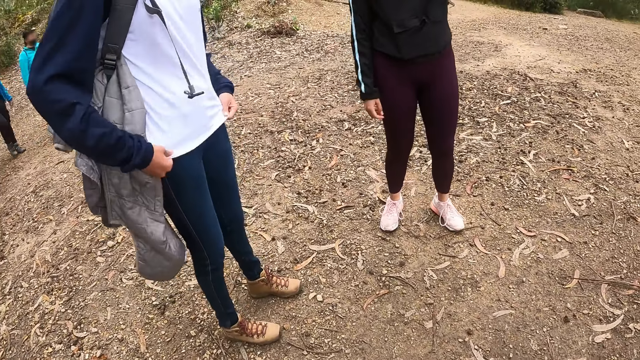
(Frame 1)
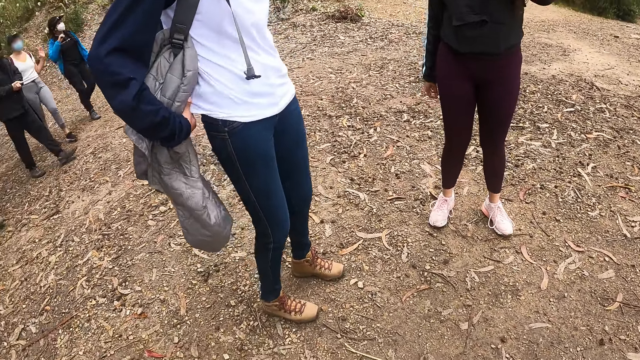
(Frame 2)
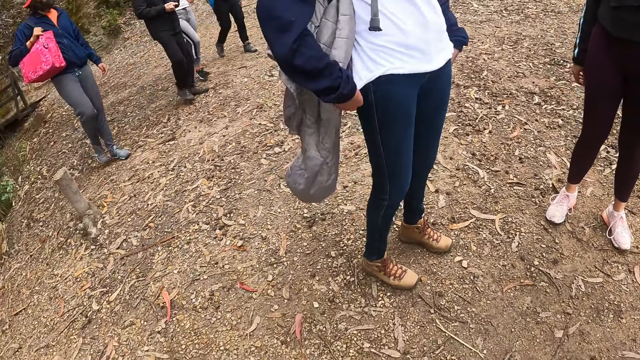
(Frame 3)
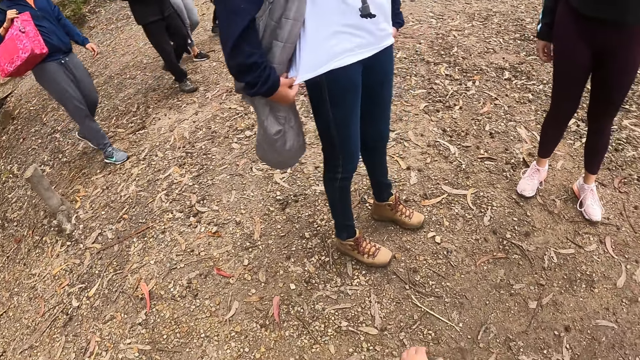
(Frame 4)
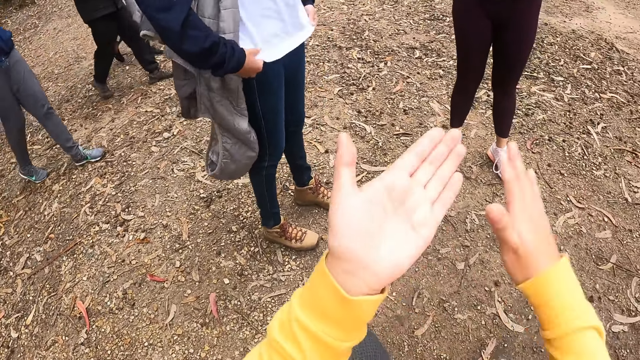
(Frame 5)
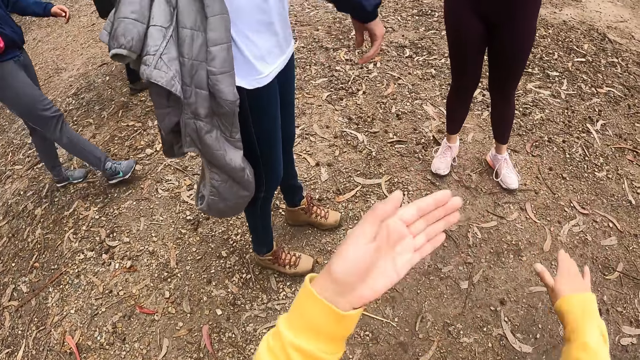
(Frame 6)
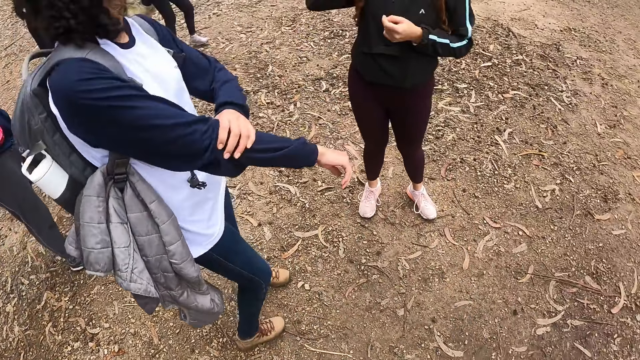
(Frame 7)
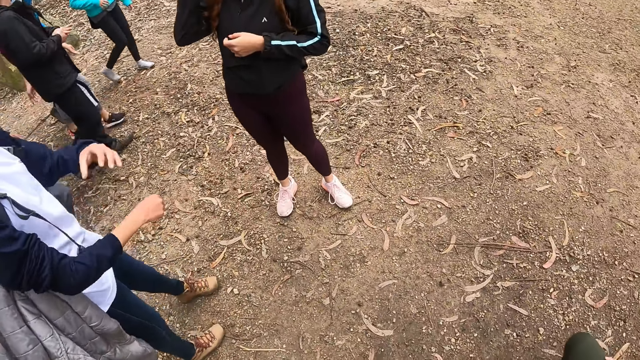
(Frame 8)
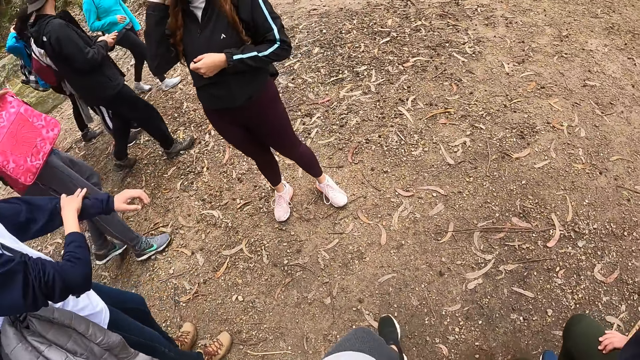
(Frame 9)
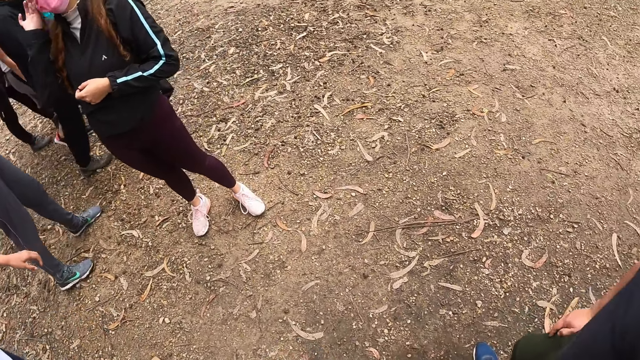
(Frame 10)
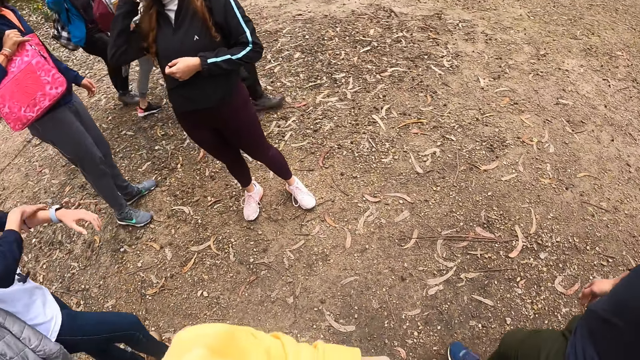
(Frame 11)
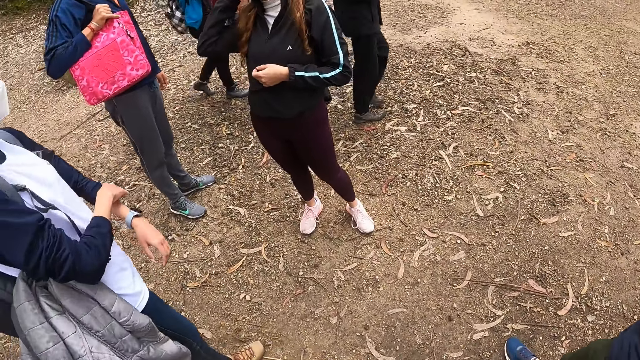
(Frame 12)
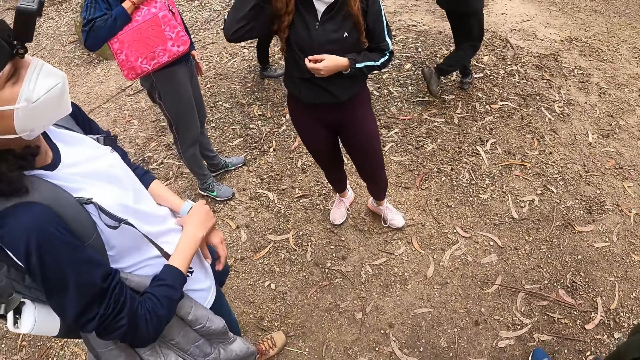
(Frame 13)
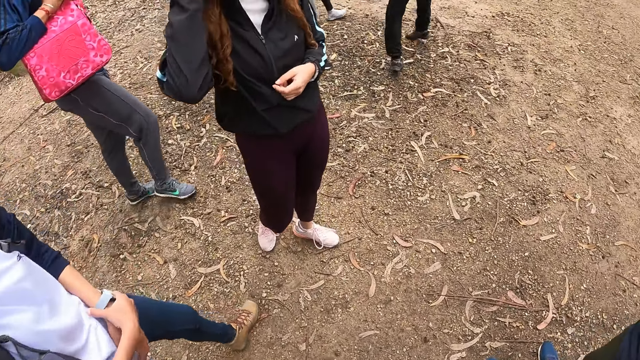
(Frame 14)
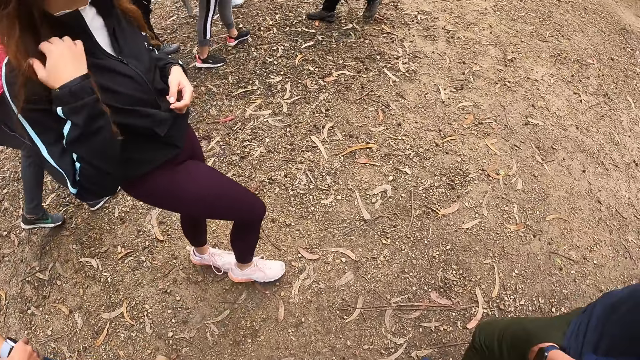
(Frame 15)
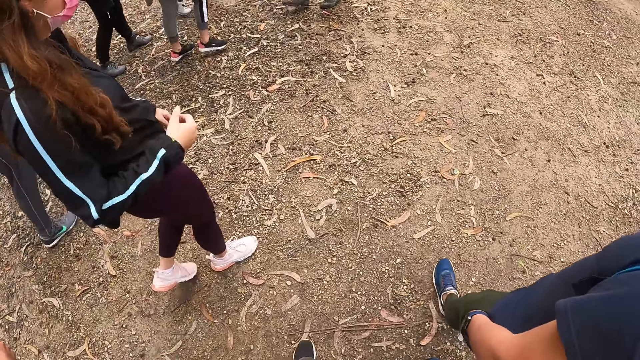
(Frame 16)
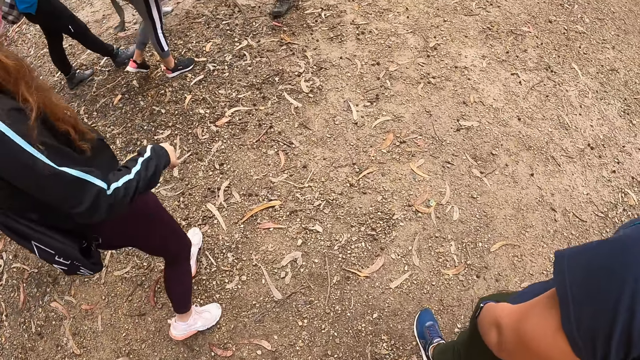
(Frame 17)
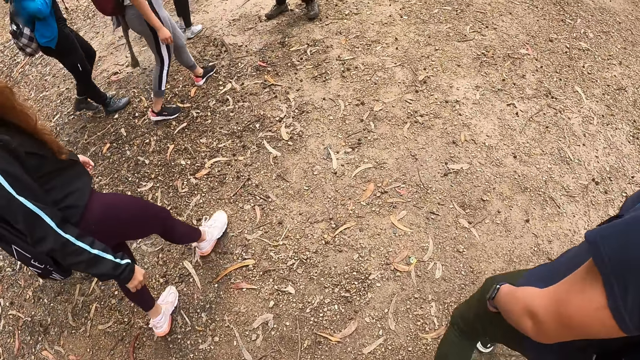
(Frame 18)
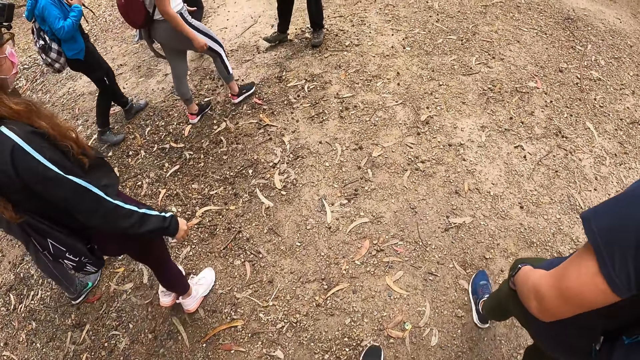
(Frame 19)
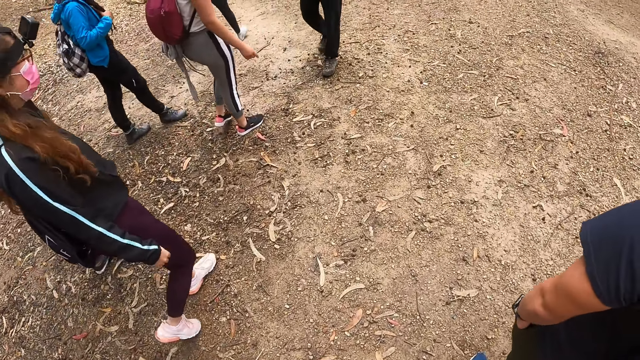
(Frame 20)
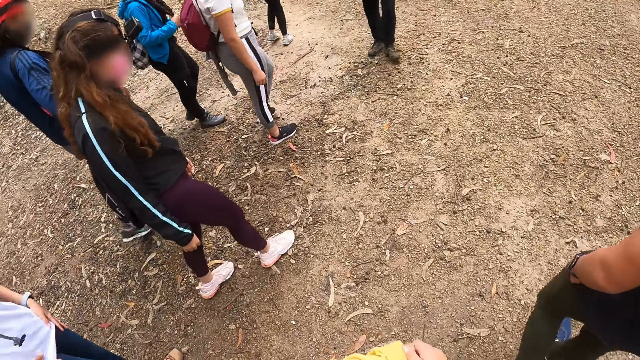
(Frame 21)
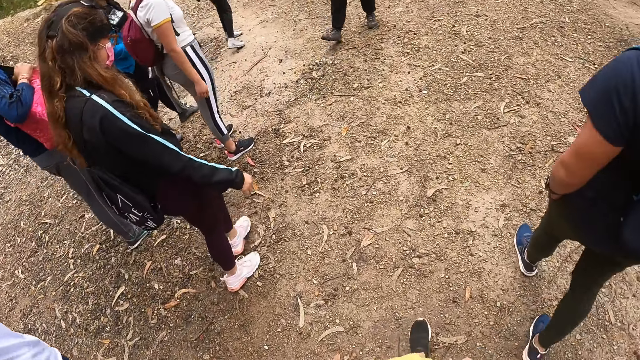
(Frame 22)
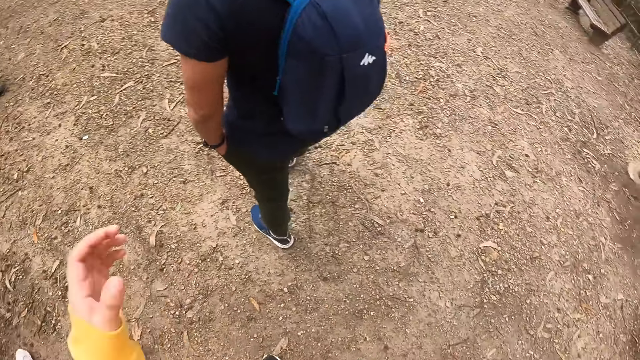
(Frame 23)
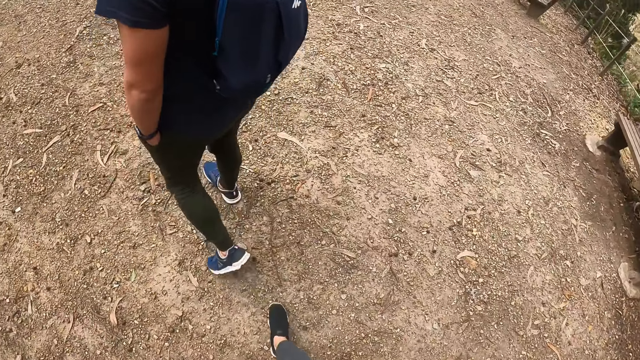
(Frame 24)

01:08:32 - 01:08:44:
The camera wearer claps her hands together. She walks with a group of people.

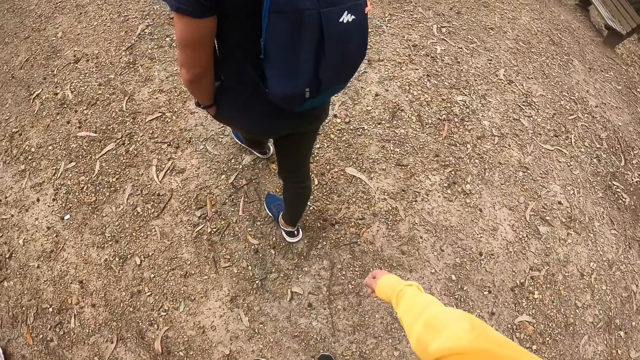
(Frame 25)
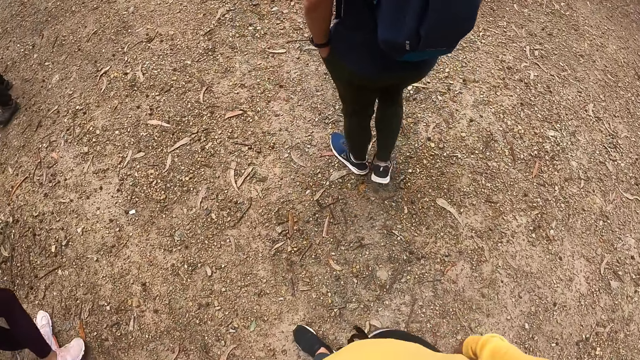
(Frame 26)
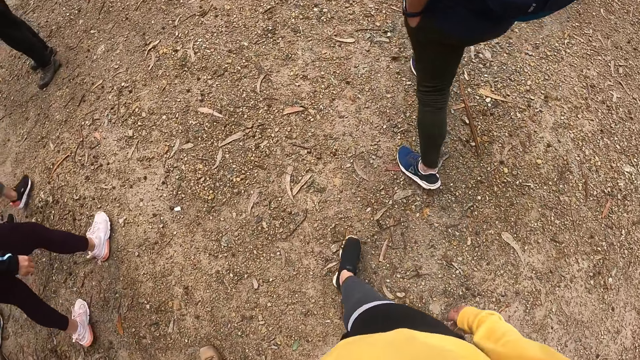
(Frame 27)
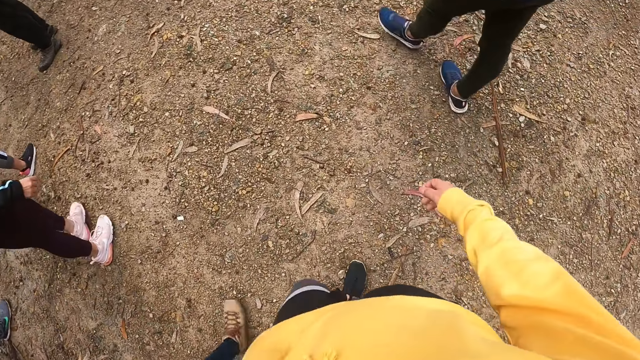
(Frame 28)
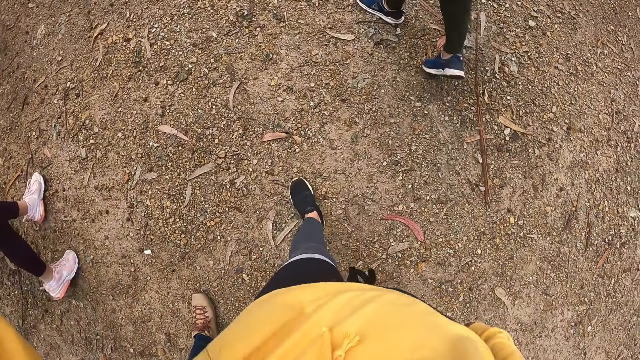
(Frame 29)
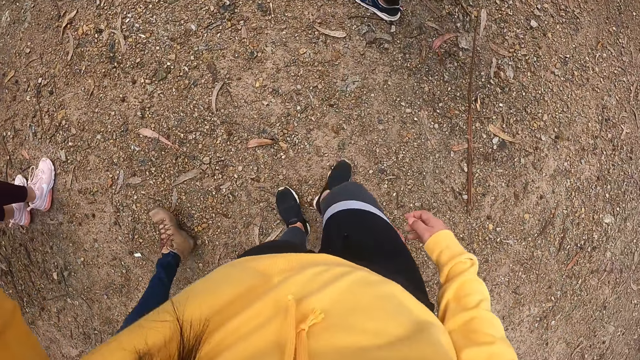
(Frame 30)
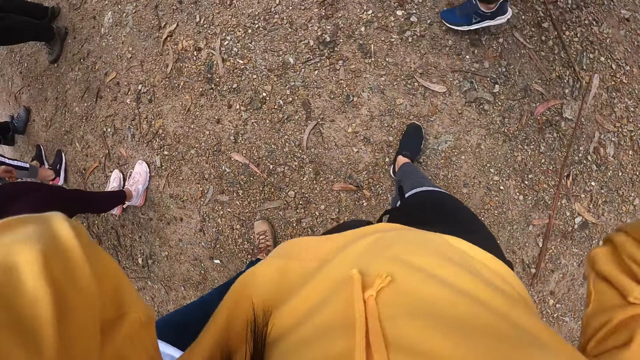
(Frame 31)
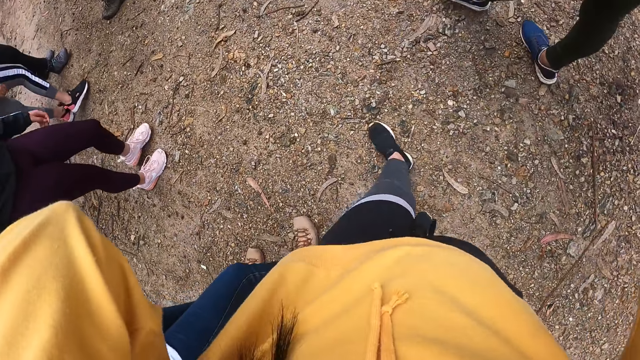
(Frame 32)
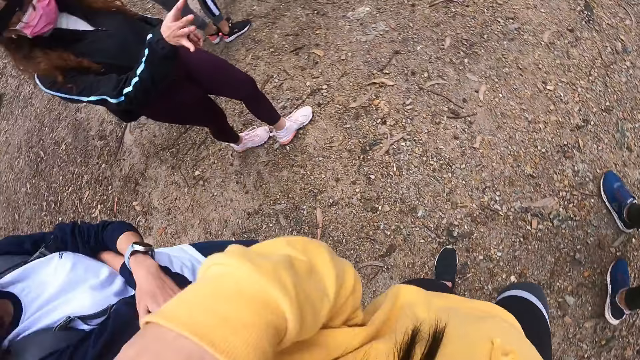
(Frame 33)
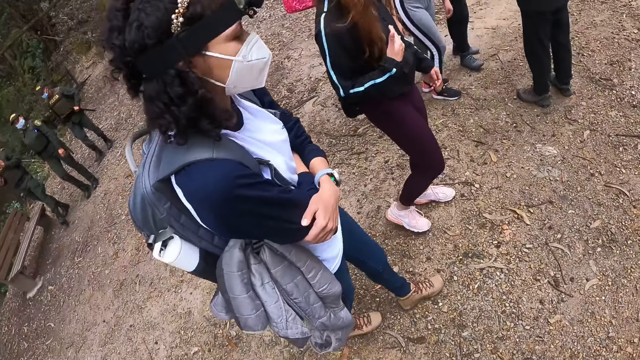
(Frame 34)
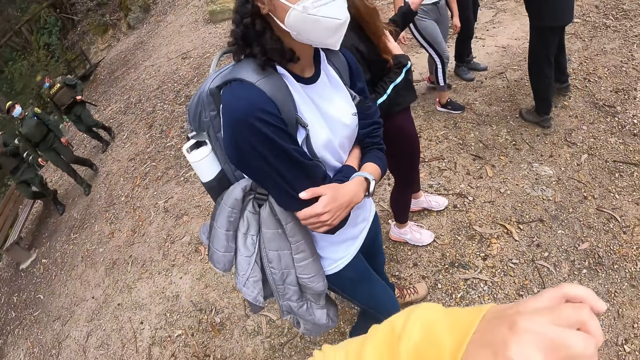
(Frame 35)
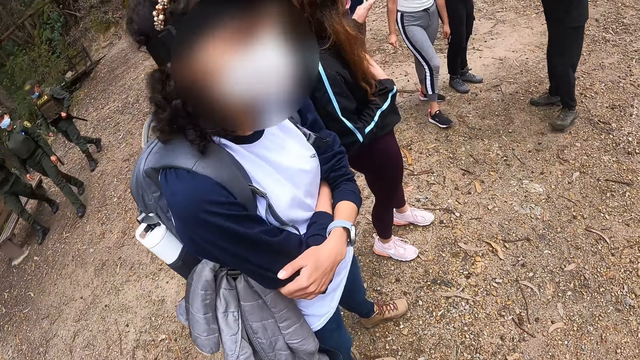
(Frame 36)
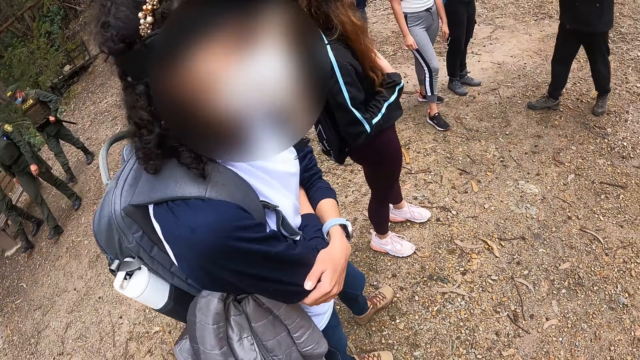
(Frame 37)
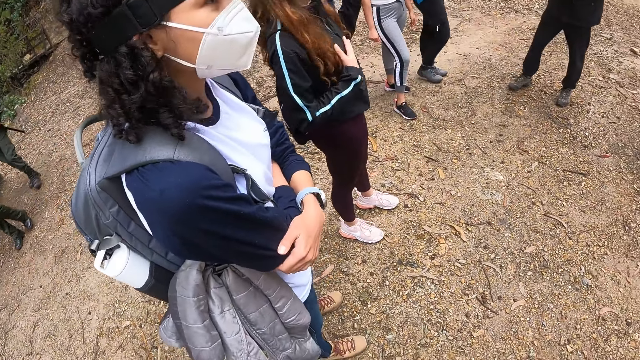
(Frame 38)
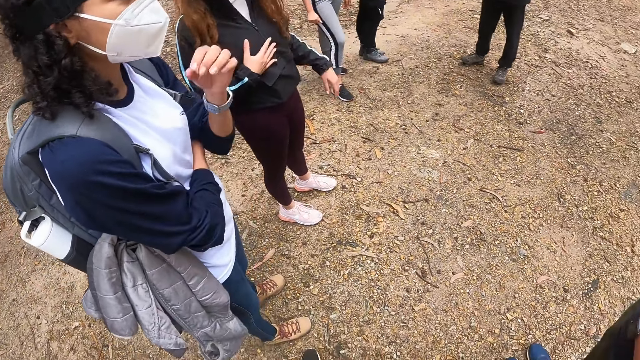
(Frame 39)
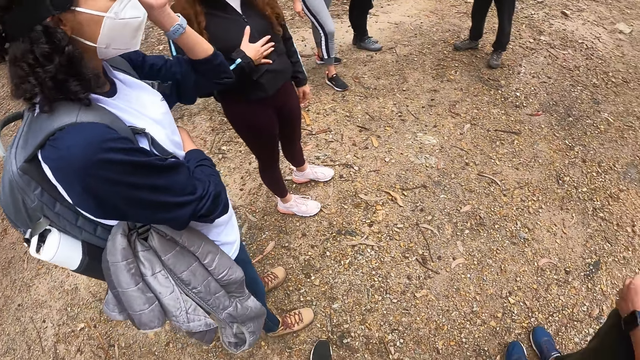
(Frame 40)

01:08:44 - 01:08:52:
The camera wearer walks at the forest. They adjust the camera. They look at a person.
